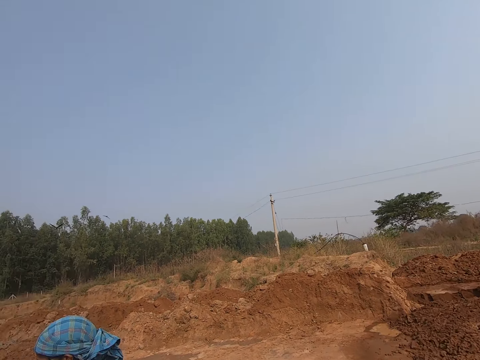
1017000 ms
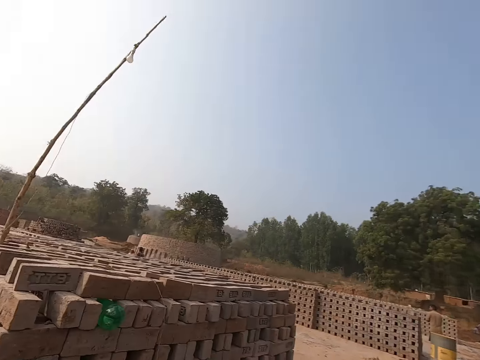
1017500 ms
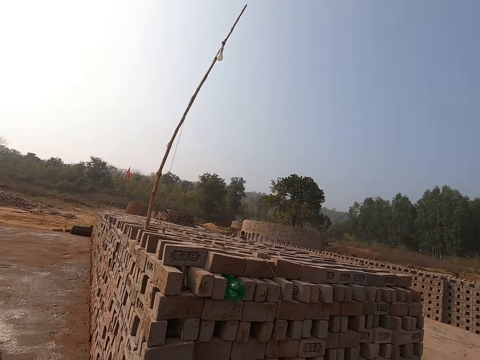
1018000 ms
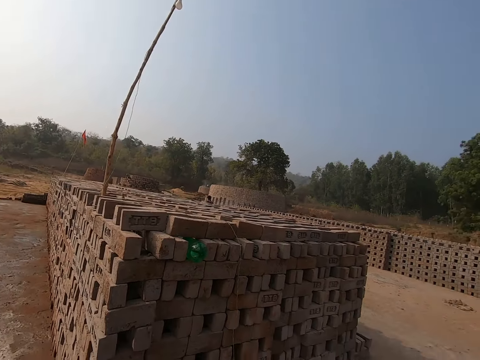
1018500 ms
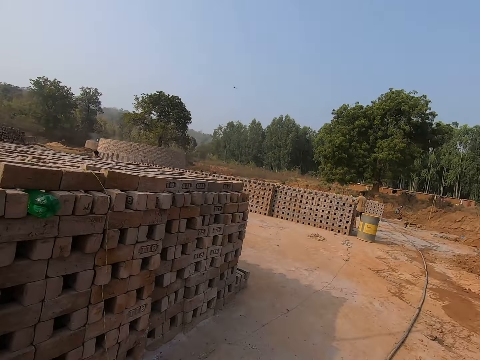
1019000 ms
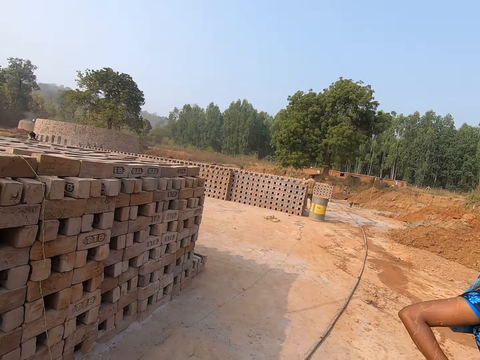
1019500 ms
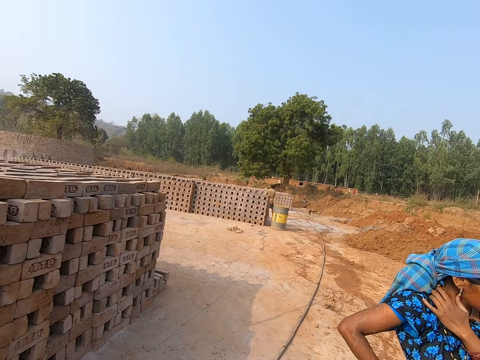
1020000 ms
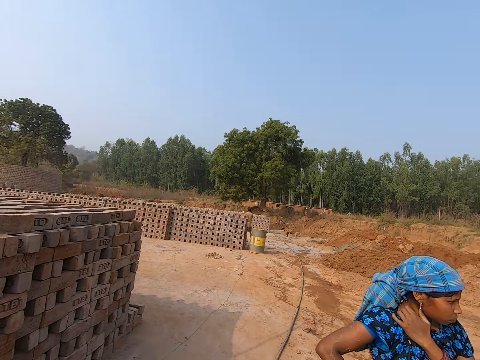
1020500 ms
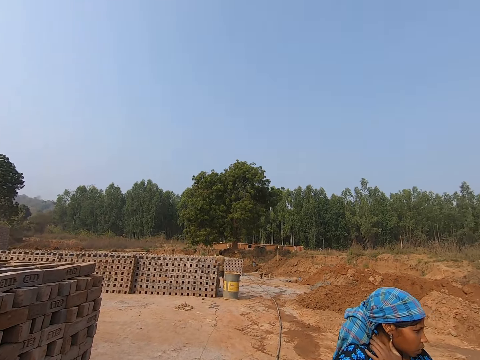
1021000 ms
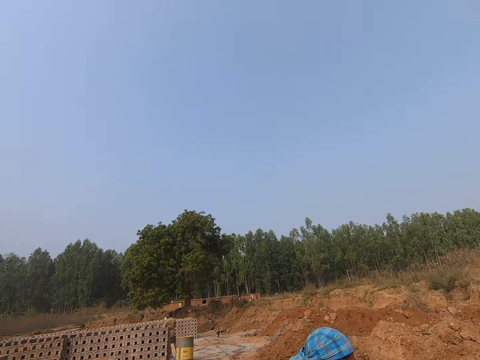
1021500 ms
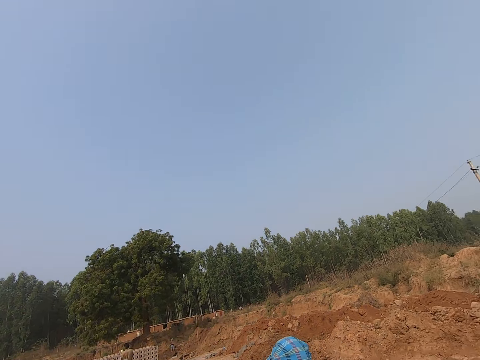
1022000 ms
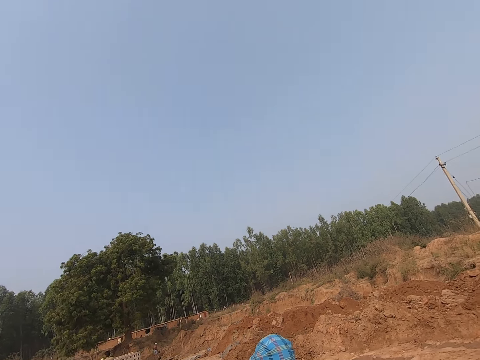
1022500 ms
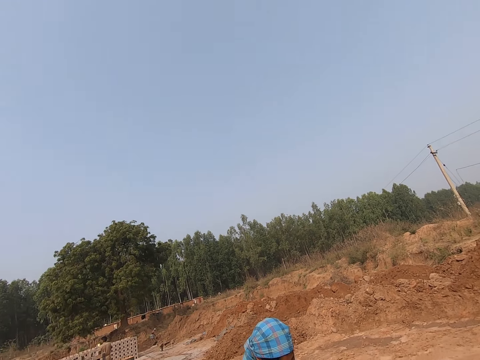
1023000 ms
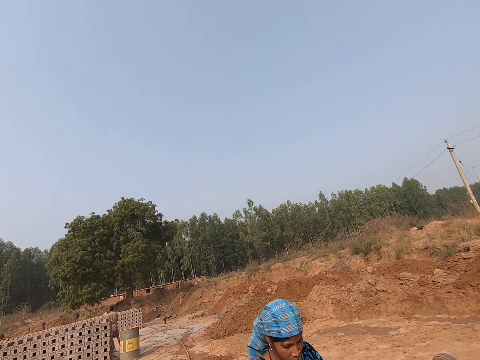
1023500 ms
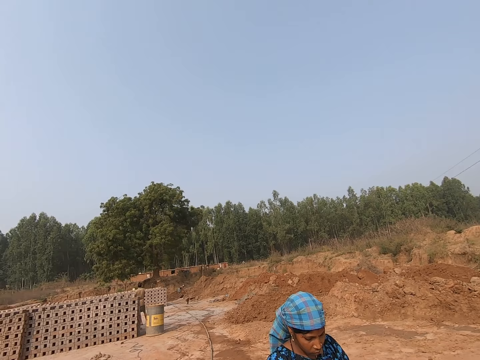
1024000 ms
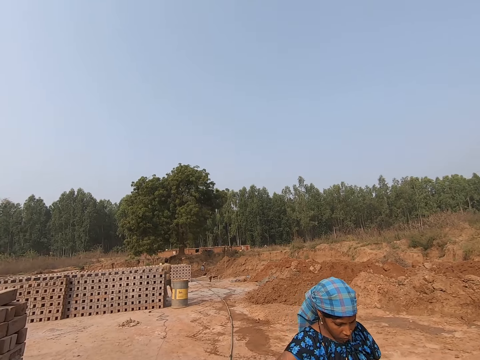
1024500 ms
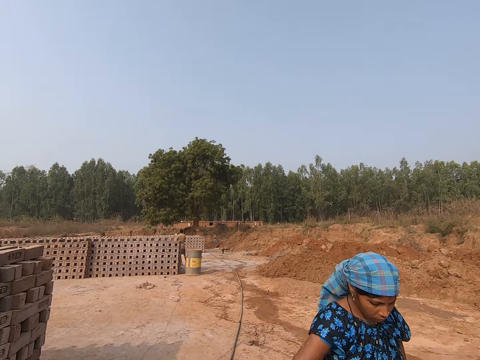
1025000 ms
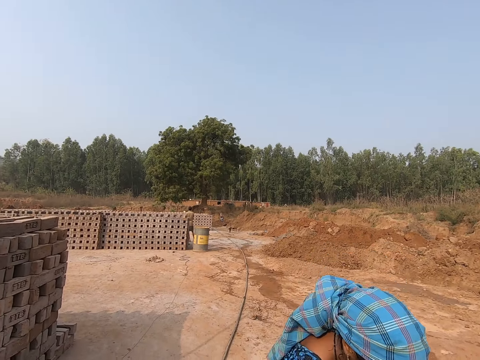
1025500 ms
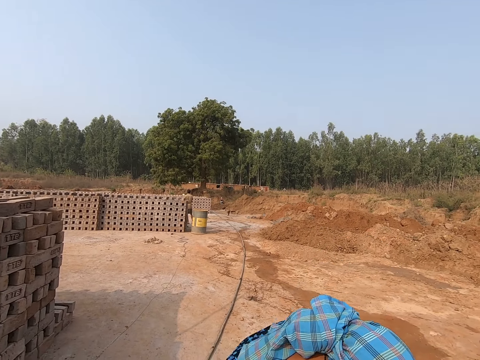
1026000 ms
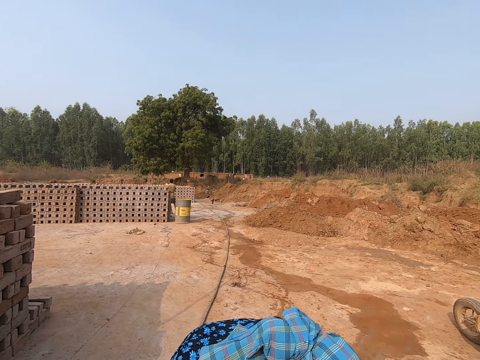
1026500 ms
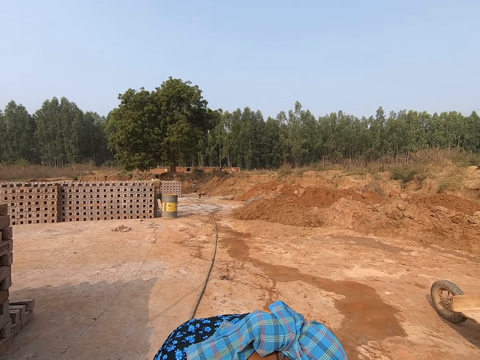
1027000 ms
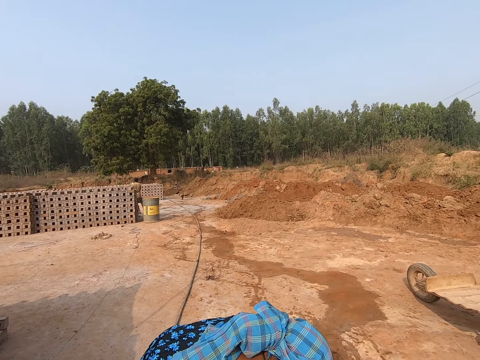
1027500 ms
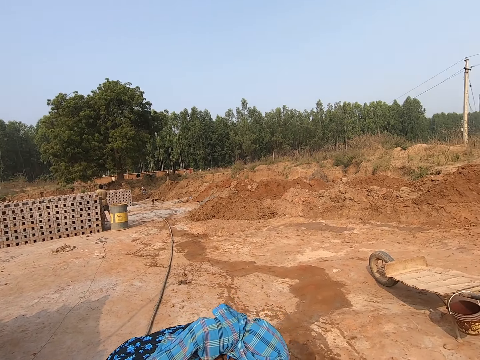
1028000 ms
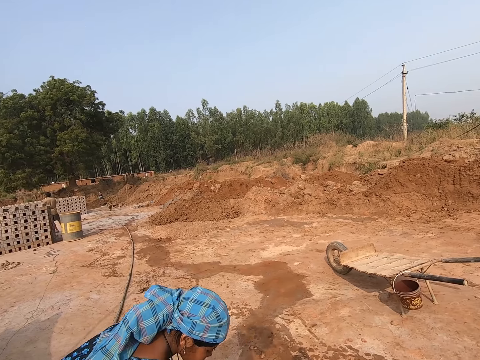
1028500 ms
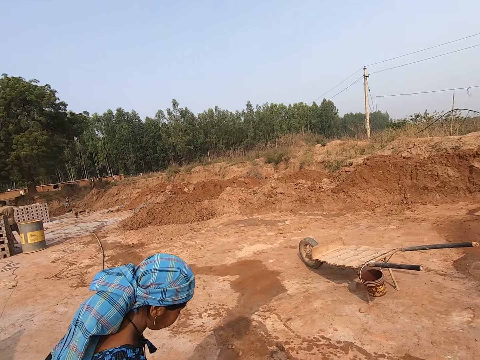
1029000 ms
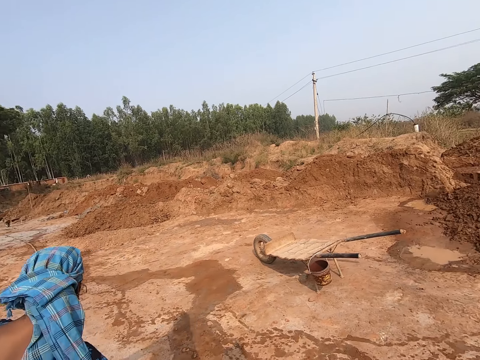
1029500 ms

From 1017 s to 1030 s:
A woman makes a step. The camera wearer looks around.

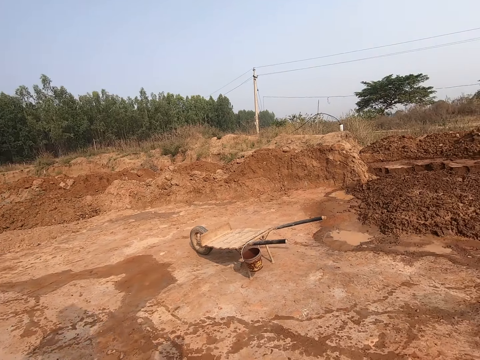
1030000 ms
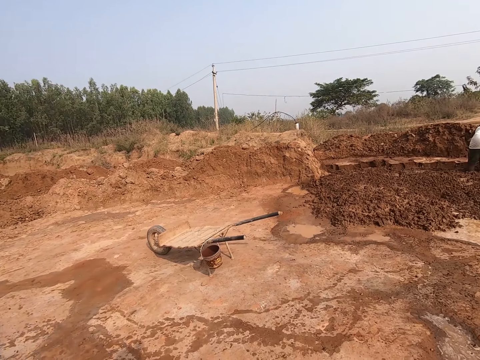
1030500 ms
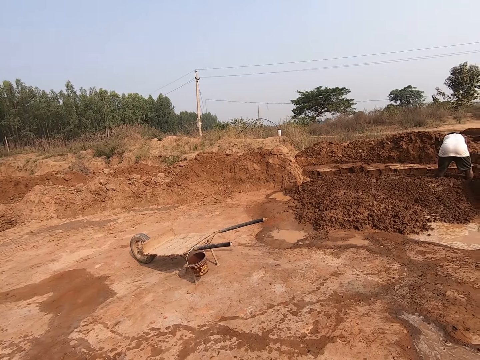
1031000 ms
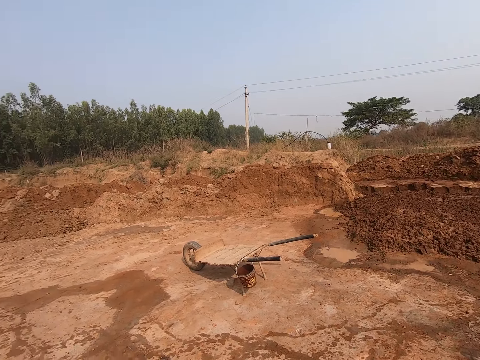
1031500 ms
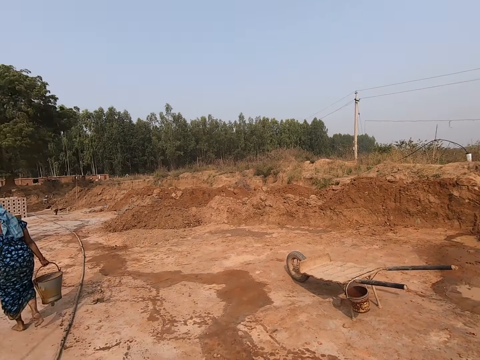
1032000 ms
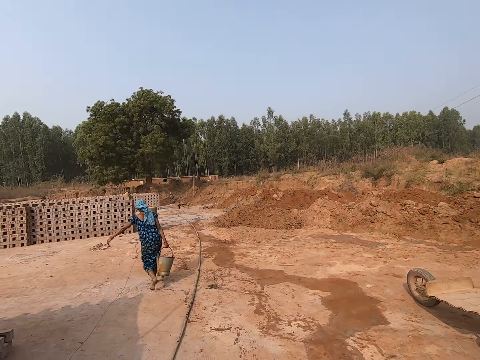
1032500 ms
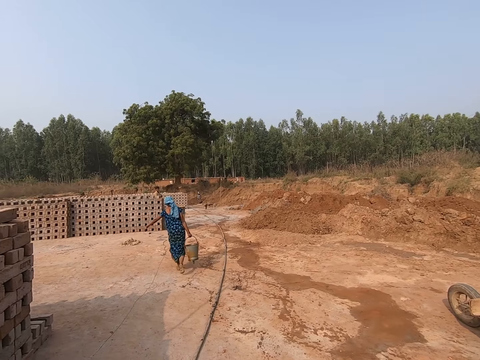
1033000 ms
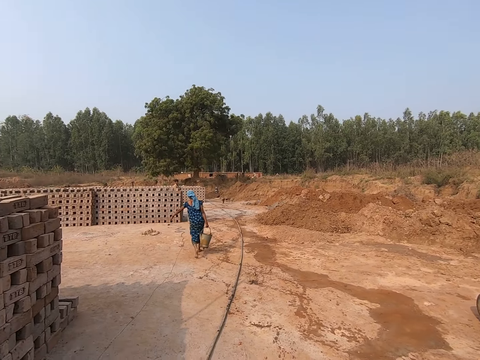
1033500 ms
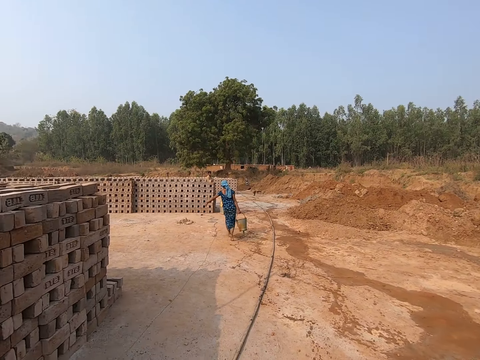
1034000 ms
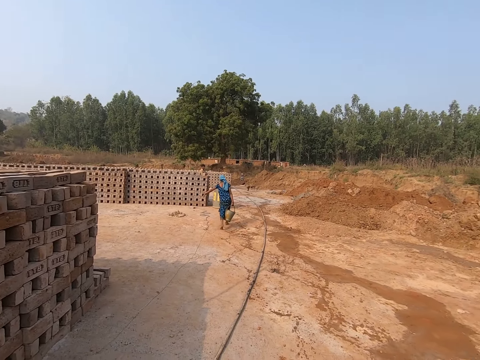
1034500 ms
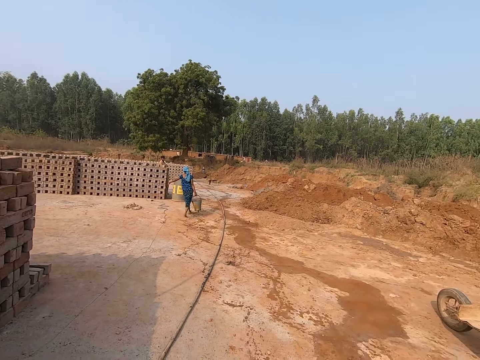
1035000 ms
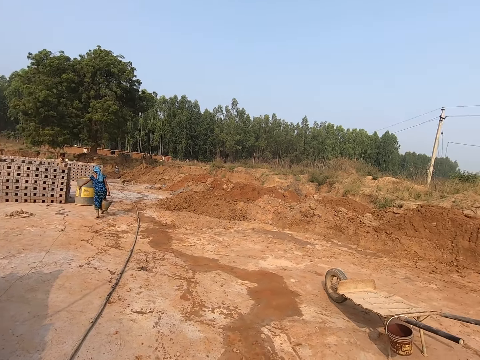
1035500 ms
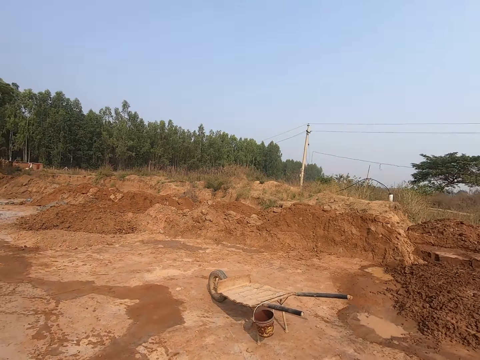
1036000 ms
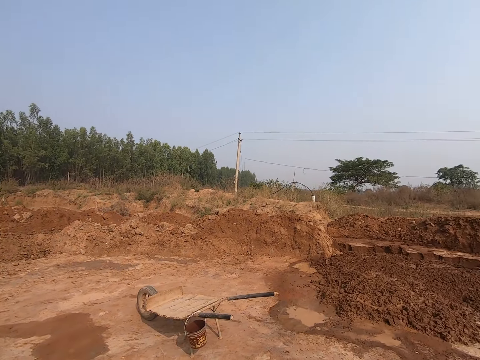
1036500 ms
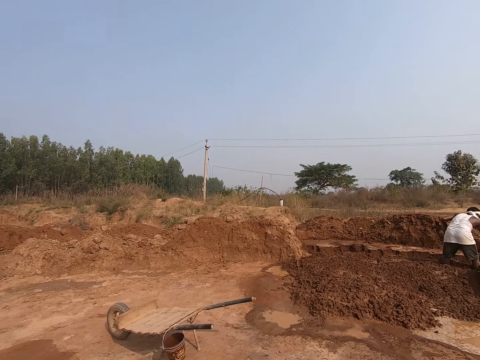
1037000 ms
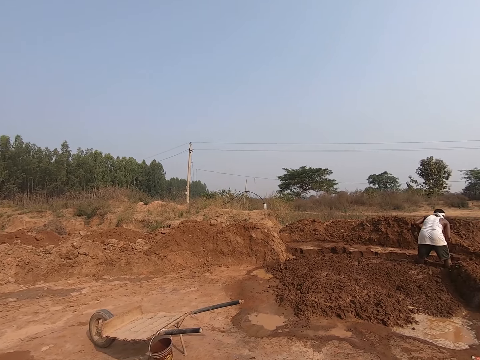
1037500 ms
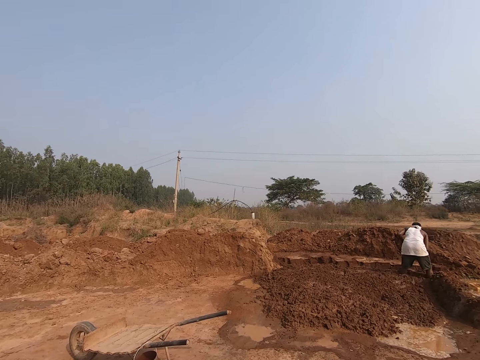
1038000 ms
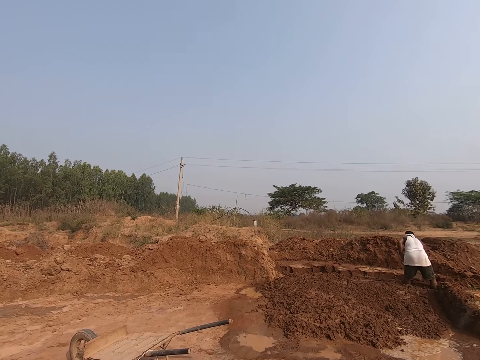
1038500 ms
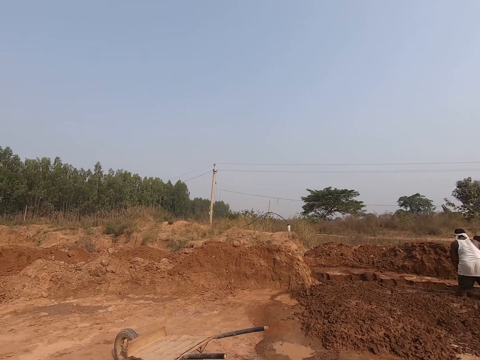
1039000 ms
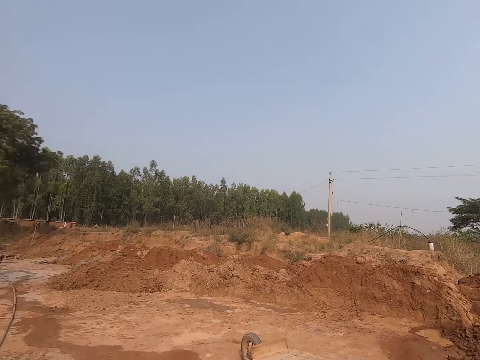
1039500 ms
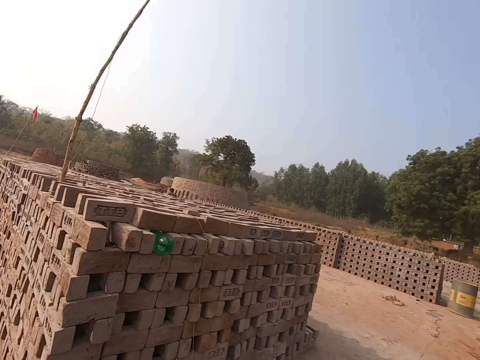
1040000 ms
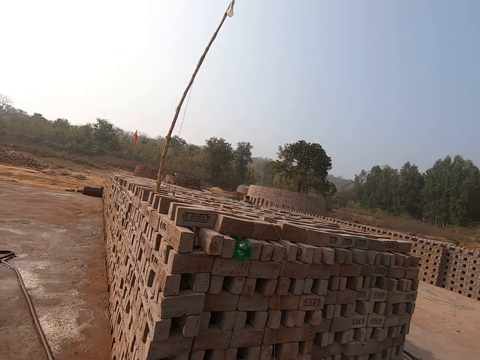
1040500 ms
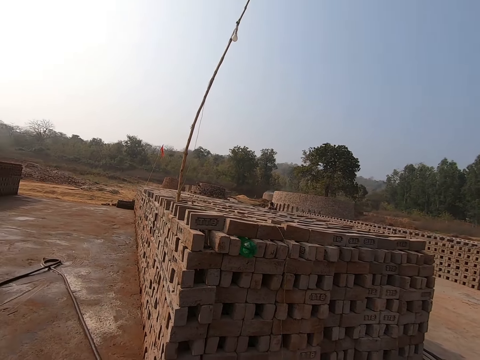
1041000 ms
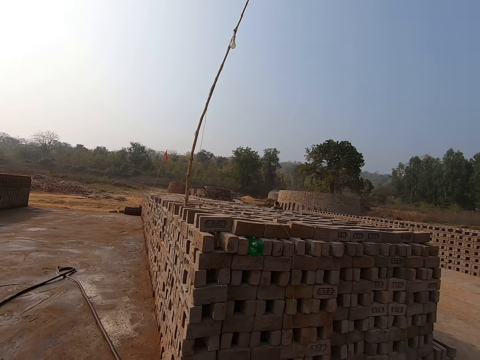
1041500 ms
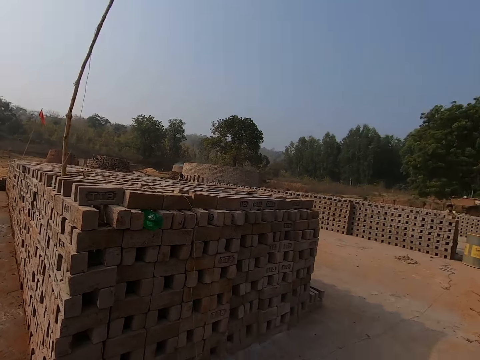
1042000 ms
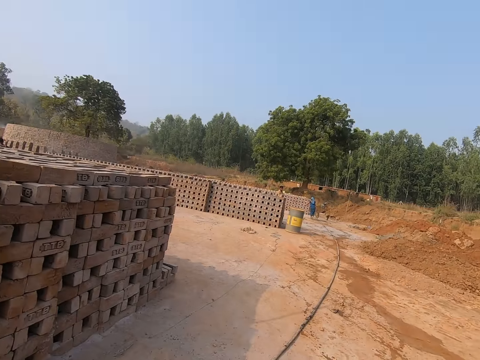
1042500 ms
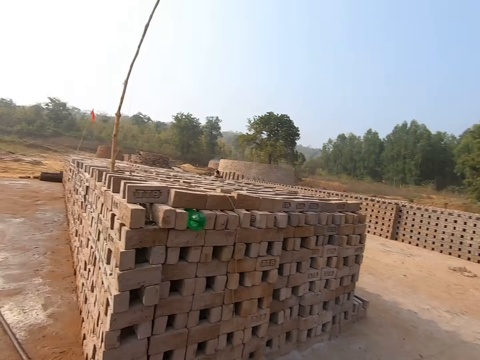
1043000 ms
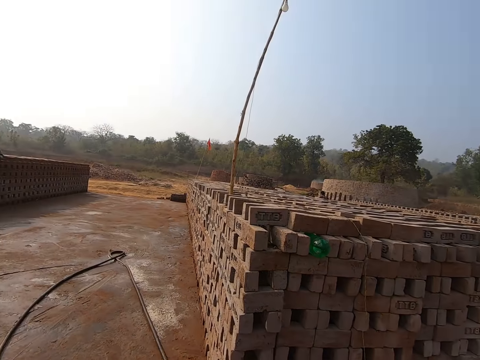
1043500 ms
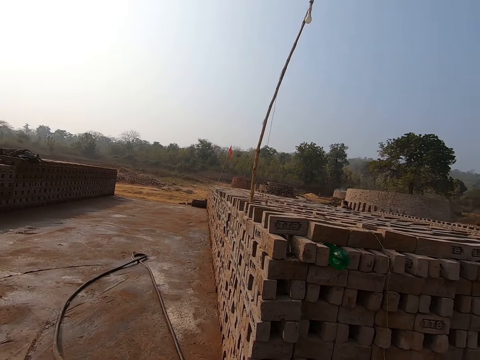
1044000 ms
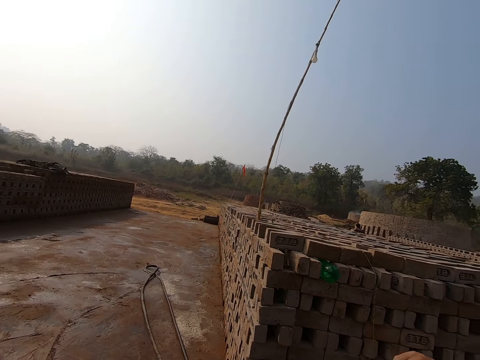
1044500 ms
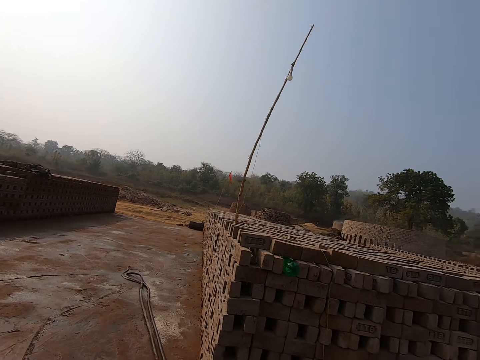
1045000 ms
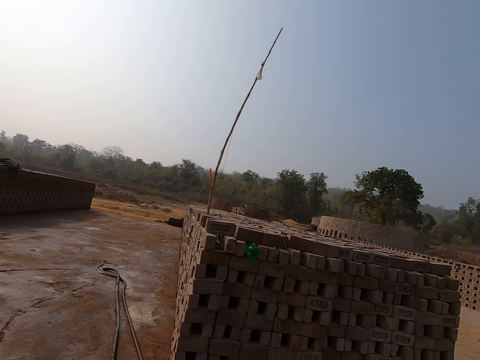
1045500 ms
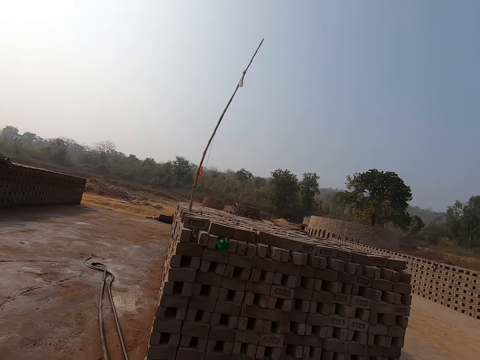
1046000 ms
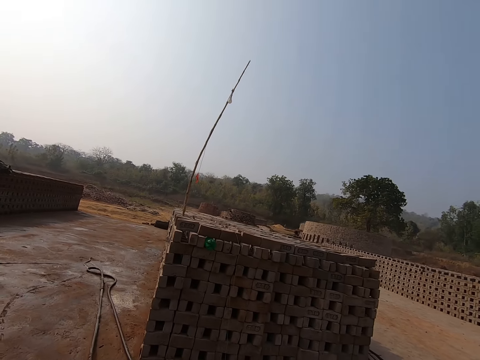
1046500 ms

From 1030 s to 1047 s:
The woman walks around. The camera wearer looks around. They pull a pipe.
